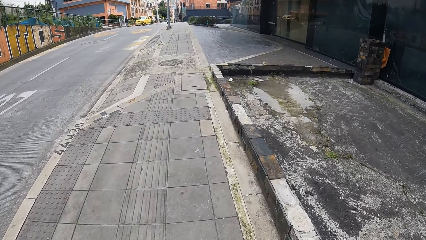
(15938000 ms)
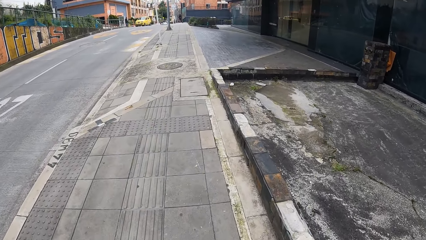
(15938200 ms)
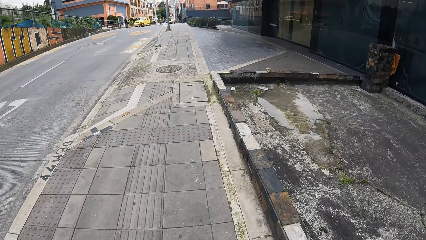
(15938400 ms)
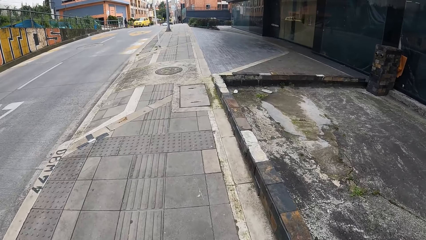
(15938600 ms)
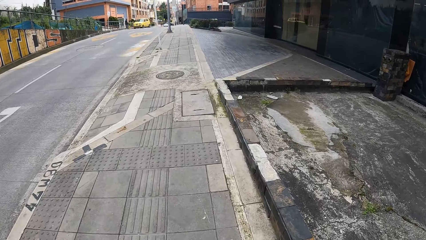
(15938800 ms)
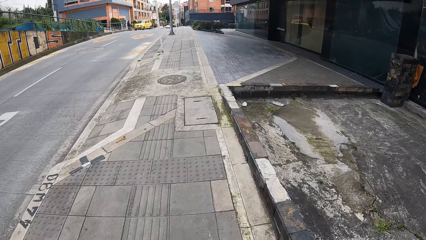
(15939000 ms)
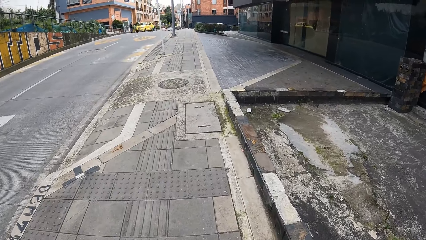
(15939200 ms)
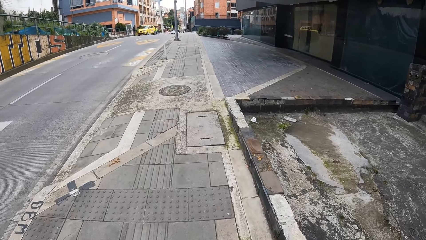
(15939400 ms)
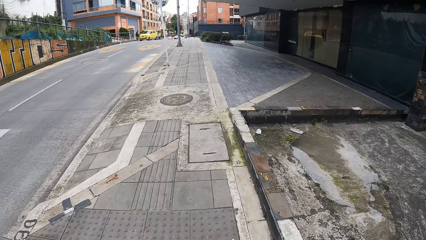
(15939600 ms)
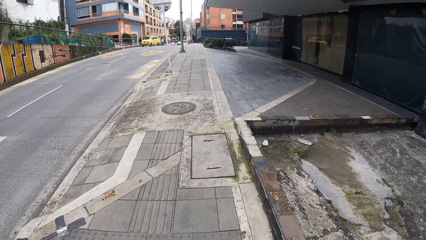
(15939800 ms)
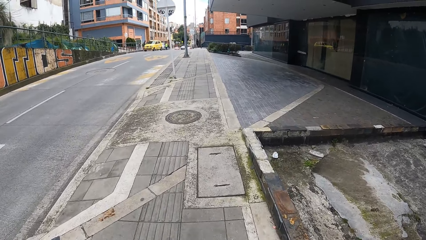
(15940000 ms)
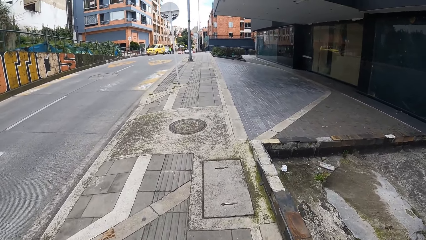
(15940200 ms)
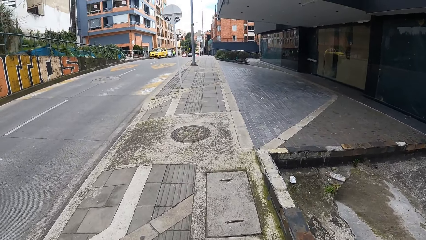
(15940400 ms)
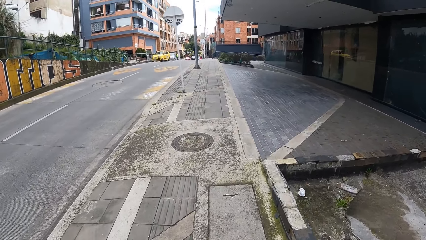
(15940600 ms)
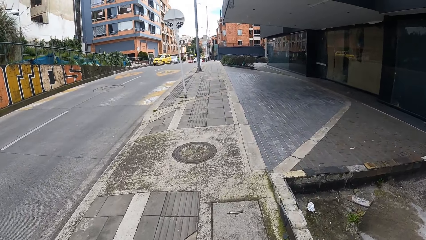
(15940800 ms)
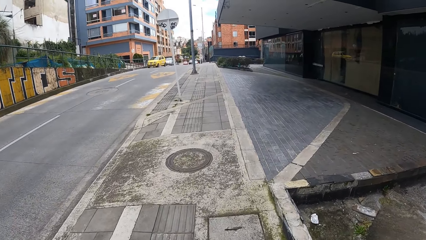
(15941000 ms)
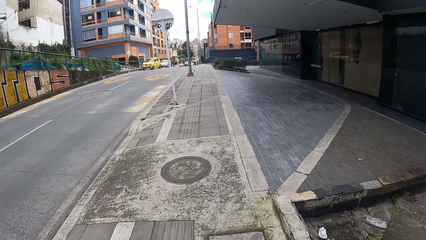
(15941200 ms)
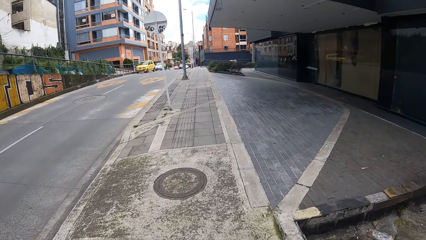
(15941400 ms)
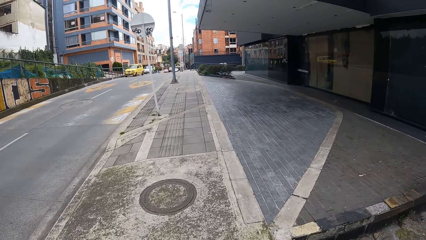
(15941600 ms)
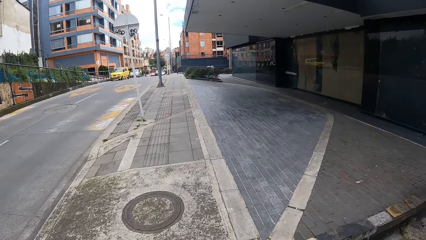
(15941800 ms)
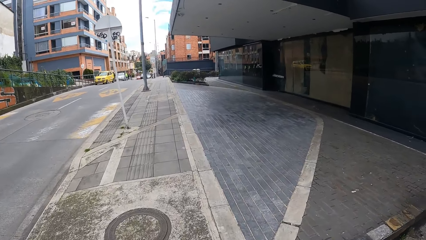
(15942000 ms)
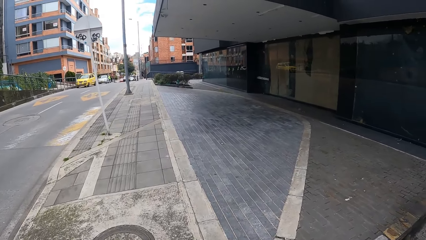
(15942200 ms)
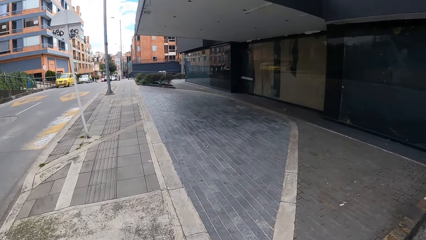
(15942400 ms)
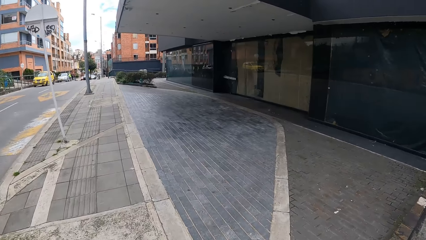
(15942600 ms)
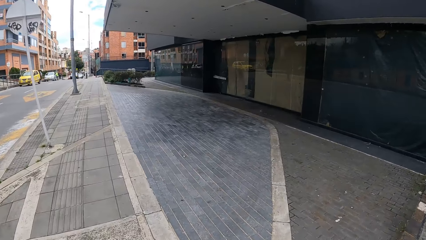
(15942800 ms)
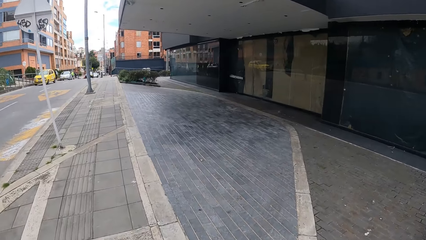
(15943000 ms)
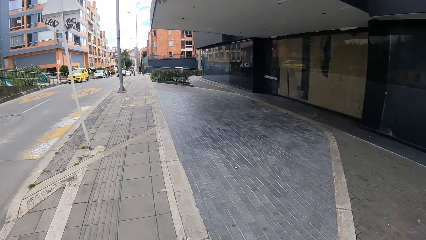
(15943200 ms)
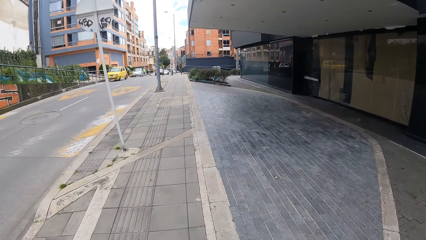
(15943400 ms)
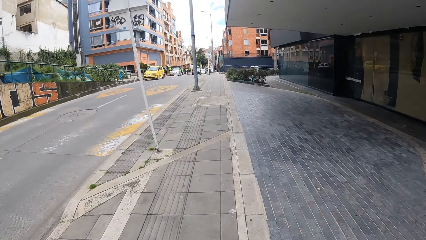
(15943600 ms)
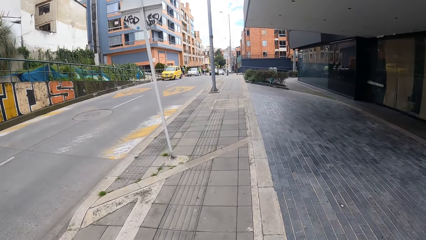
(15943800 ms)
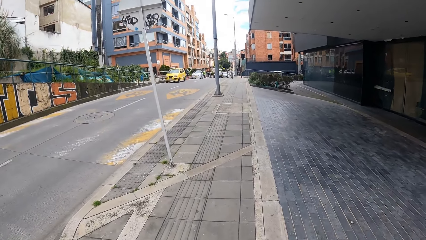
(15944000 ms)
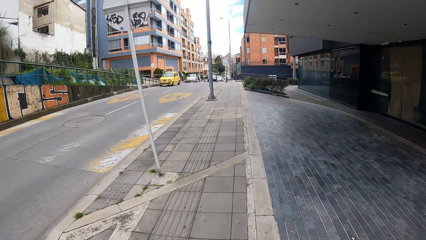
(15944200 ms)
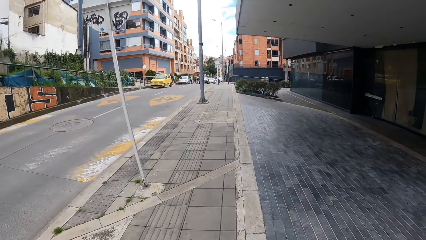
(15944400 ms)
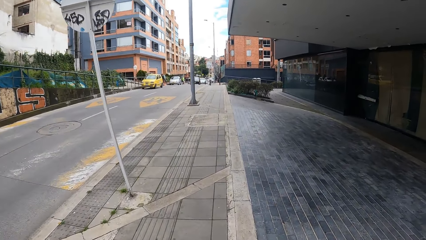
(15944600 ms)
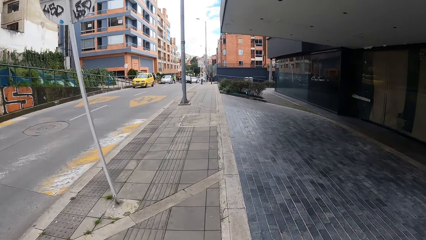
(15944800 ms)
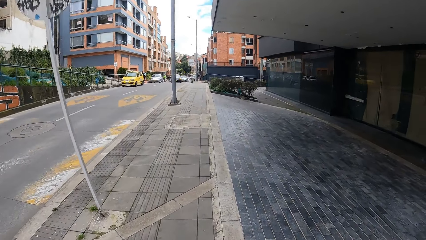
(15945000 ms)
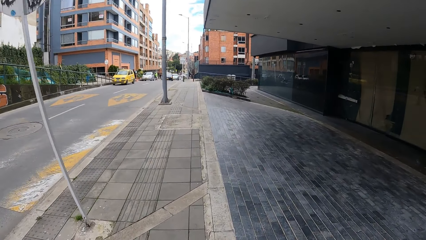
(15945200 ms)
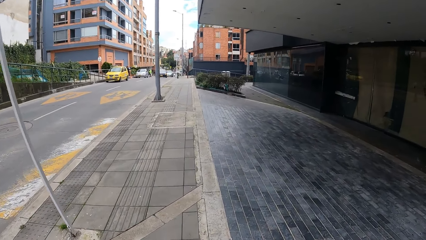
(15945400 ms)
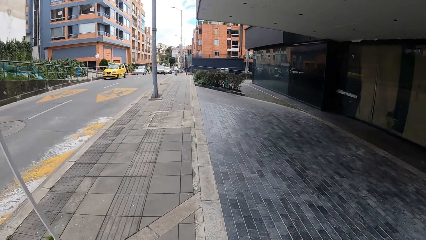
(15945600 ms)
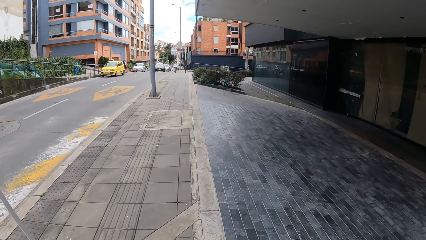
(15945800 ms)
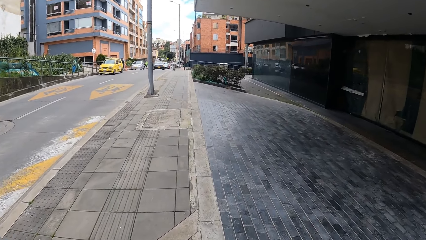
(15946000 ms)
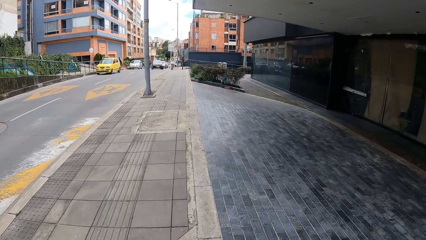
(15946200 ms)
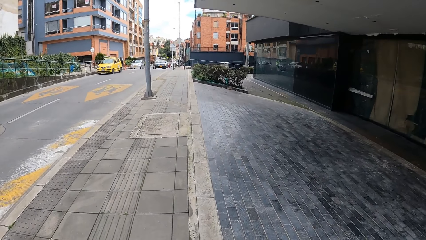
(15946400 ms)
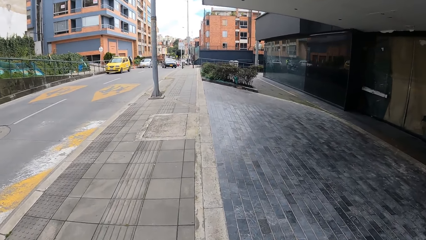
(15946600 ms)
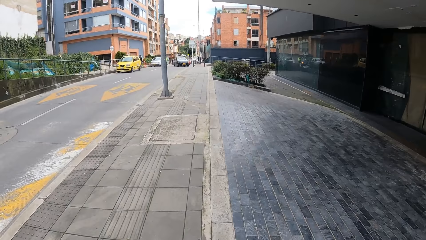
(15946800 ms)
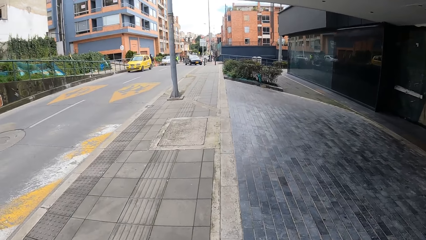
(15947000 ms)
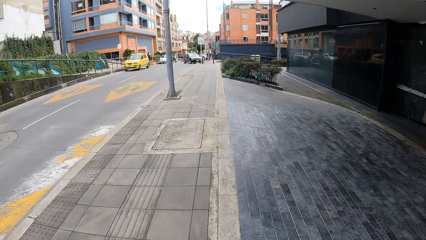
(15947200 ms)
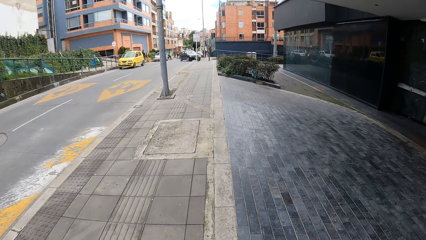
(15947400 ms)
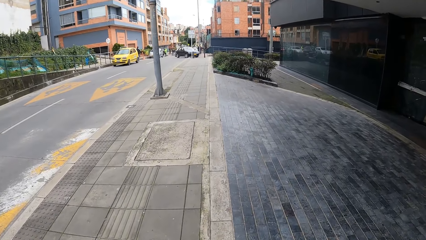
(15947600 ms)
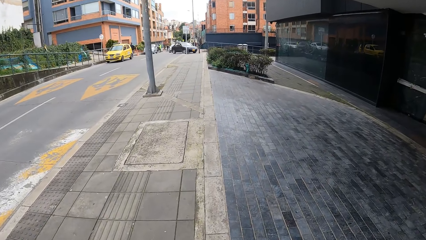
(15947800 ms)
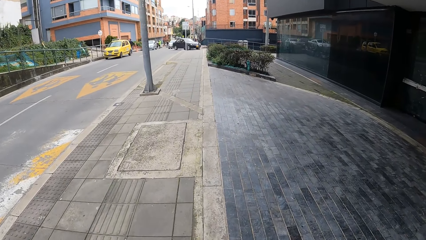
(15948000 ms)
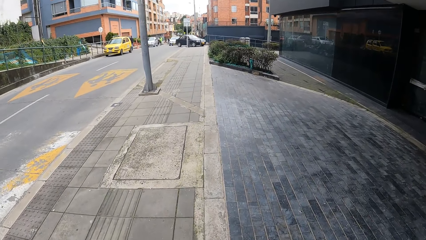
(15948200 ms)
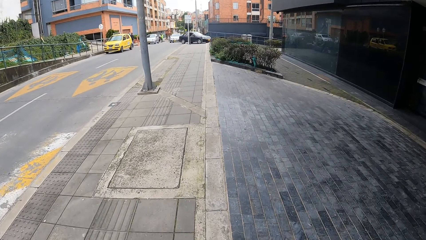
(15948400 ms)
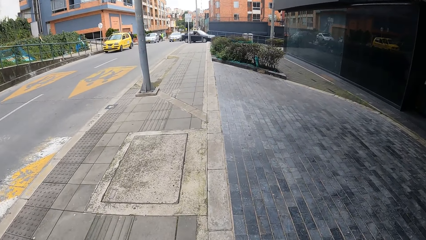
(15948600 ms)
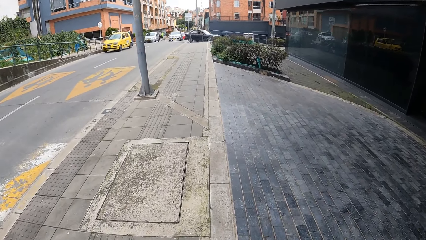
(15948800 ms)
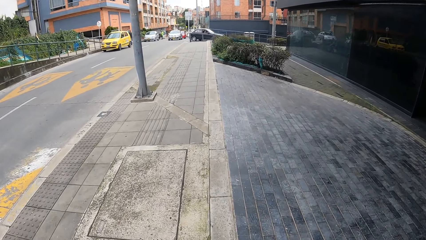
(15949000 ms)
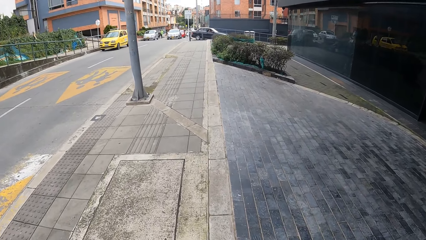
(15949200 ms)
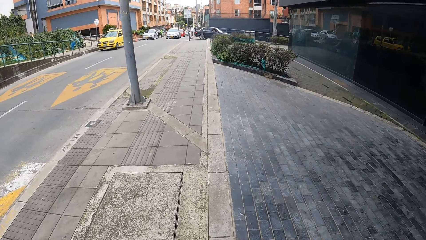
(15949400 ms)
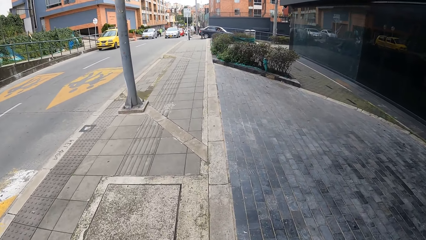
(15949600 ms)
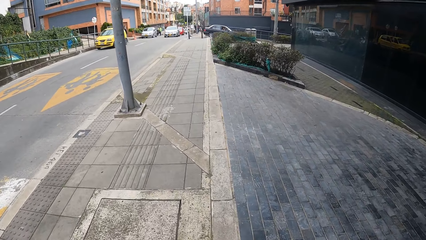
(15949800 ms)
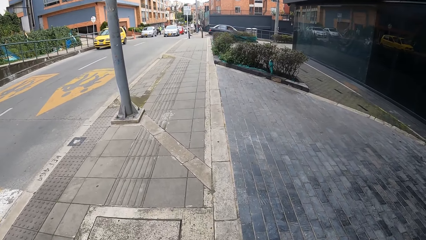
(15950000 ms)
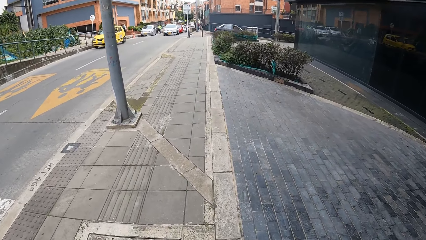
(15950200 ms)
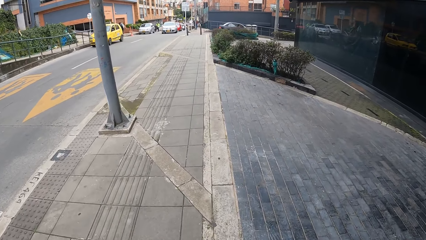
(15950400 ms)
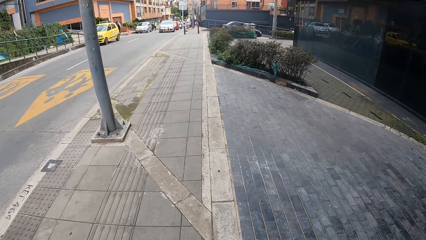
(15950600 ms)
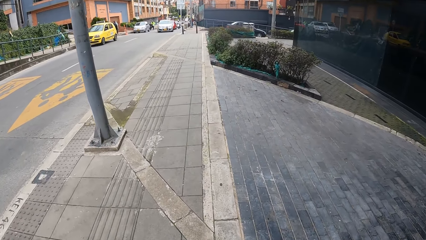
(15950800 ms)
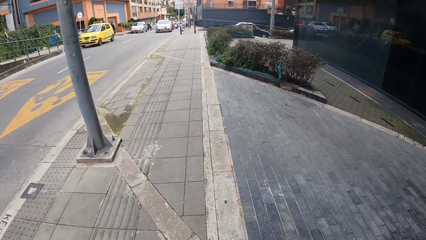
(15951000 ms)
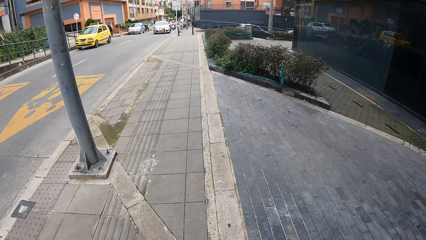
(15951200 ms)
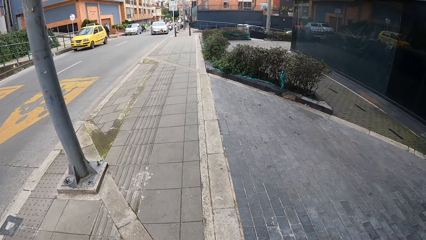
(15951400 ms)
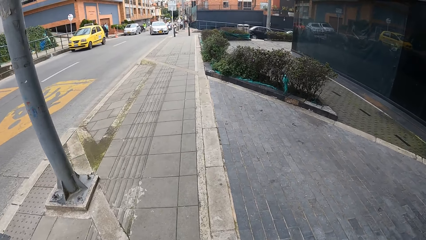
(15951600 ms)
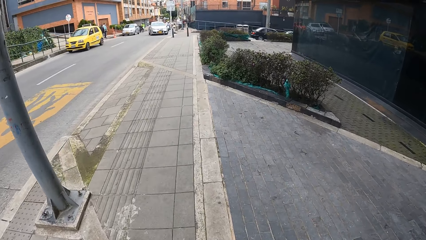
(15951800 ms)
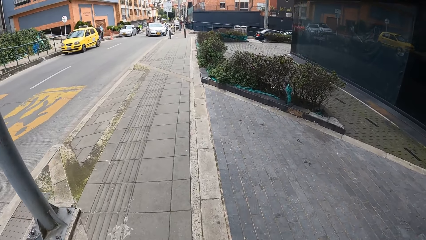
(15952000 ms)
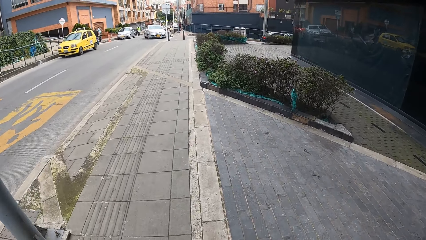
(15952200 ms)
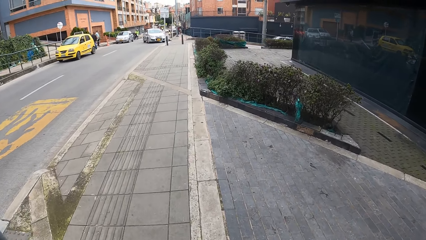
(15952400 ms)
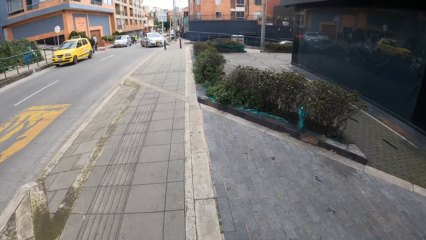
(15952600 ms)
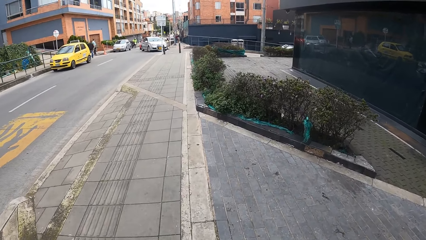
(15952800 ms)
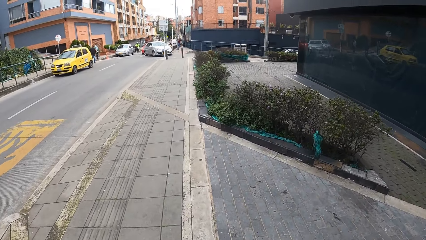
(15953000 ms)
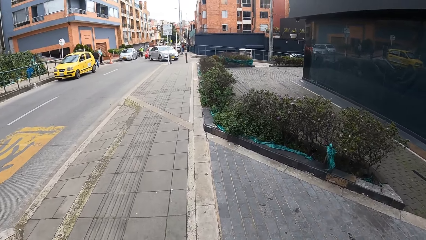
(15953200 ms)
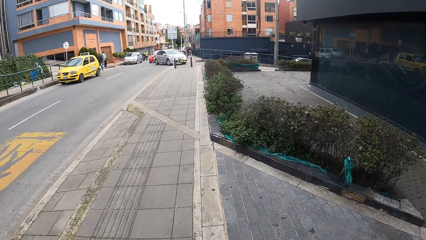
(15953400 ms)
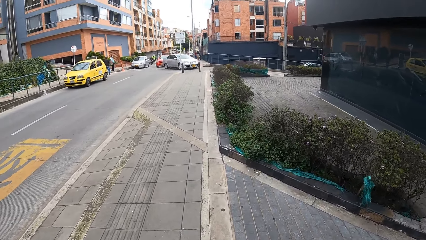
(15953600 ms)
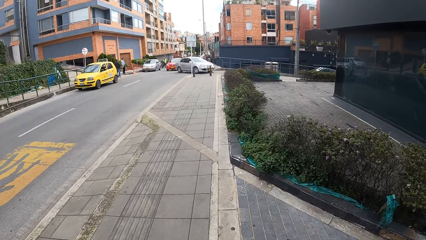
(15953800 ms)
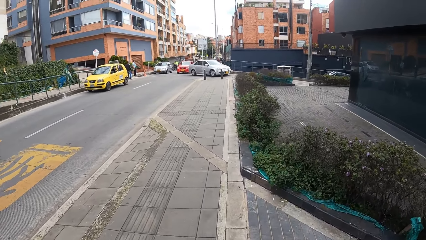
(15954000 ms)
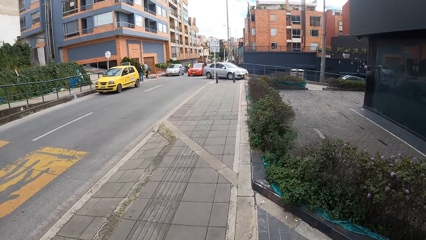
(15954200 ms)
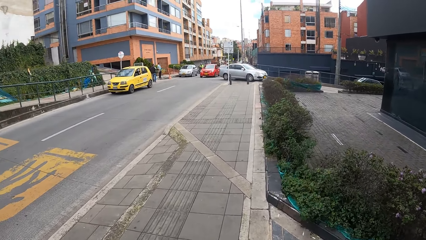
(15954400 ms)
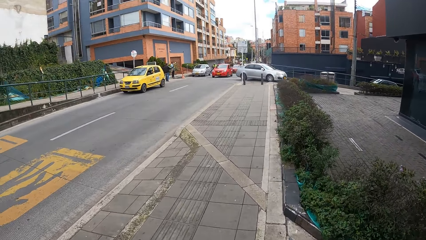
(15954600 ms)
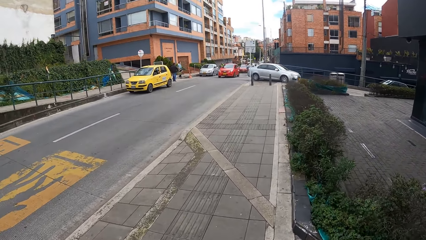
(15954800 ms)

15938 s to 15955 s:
A car drives across the road.
